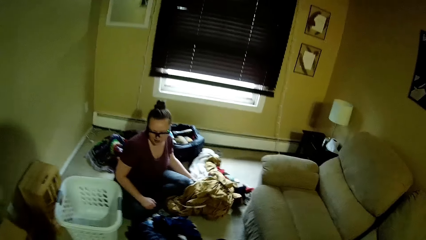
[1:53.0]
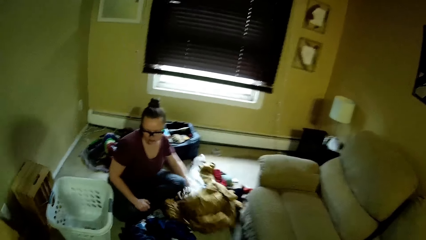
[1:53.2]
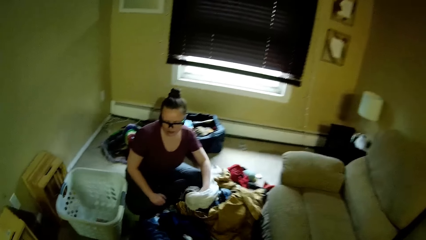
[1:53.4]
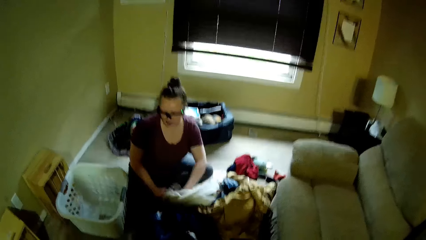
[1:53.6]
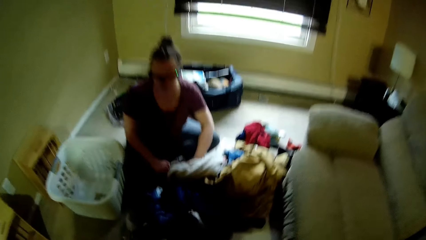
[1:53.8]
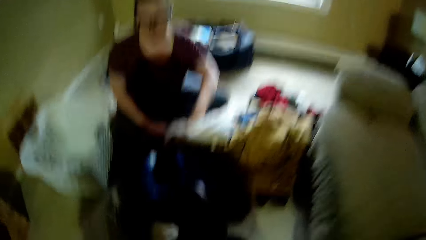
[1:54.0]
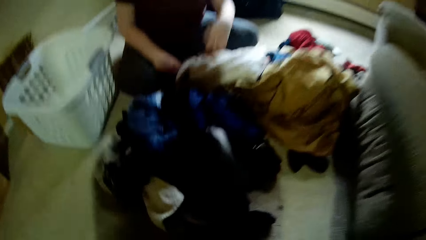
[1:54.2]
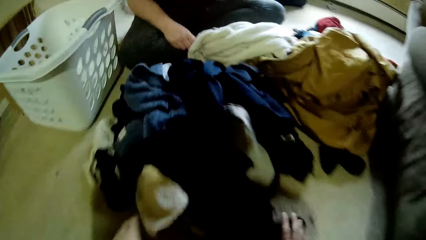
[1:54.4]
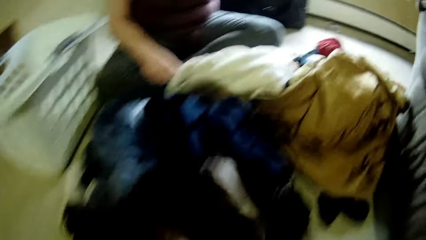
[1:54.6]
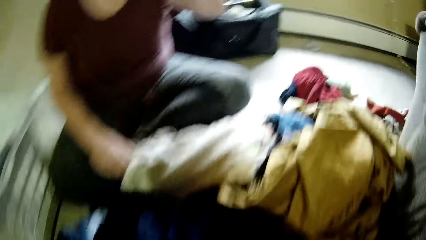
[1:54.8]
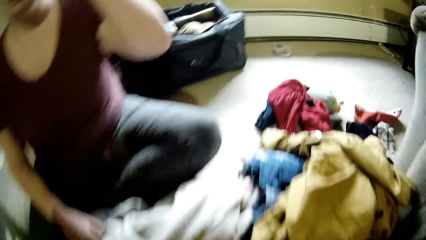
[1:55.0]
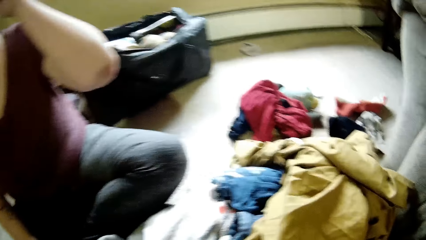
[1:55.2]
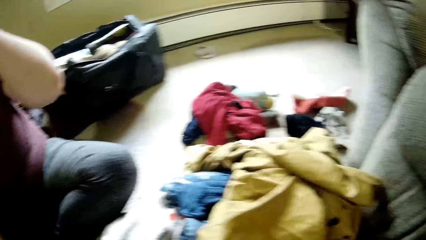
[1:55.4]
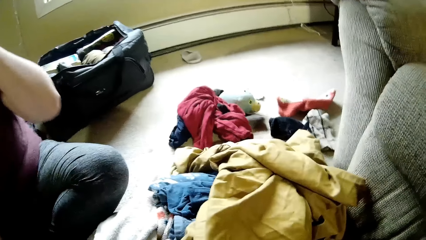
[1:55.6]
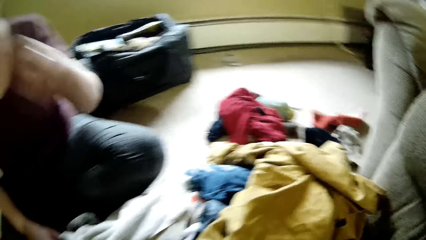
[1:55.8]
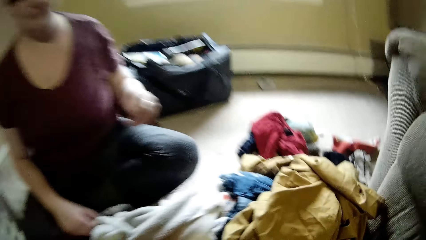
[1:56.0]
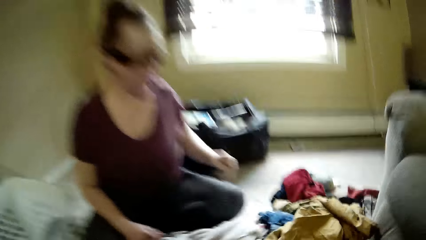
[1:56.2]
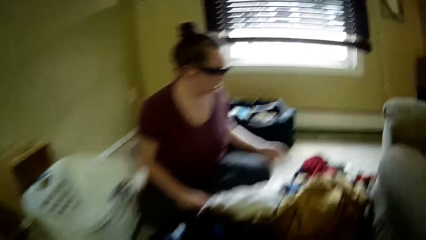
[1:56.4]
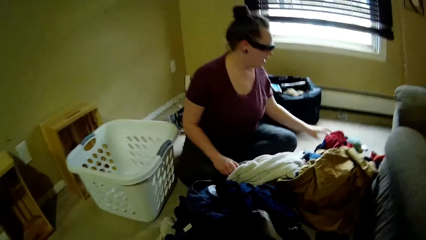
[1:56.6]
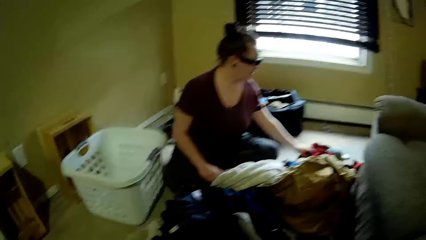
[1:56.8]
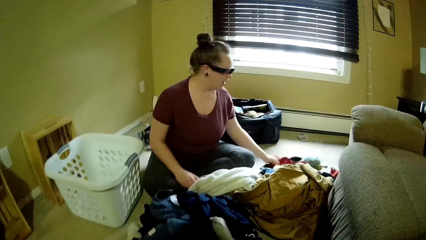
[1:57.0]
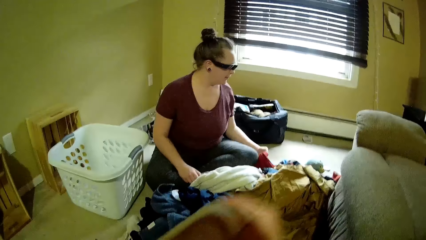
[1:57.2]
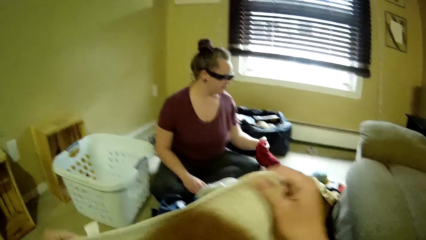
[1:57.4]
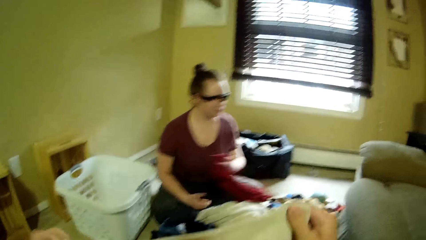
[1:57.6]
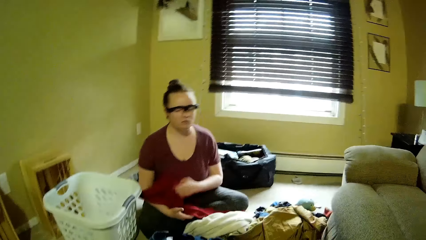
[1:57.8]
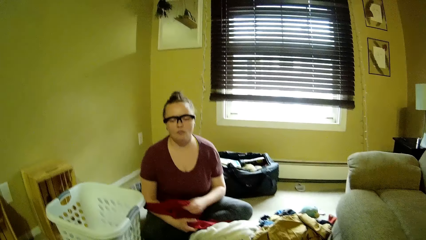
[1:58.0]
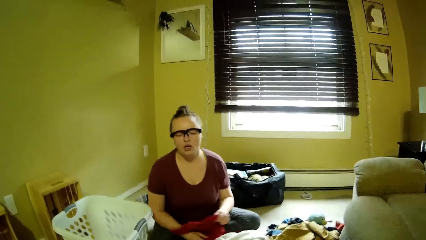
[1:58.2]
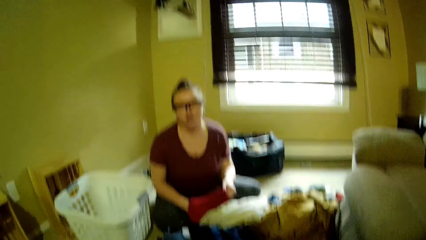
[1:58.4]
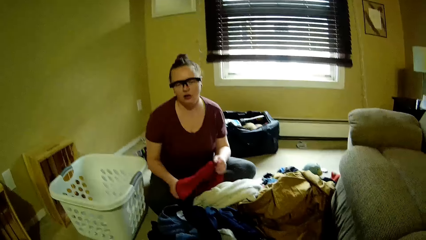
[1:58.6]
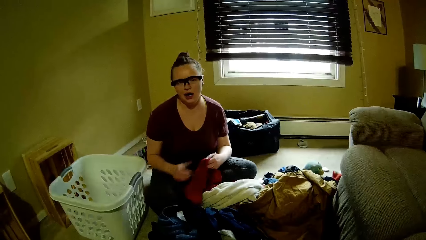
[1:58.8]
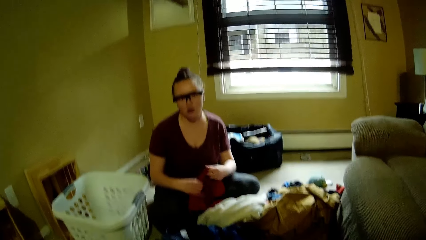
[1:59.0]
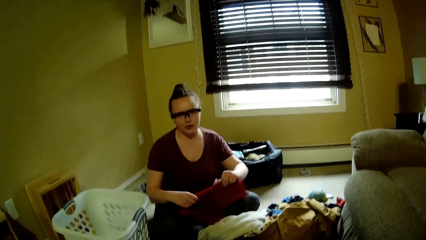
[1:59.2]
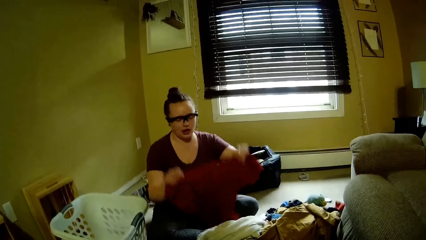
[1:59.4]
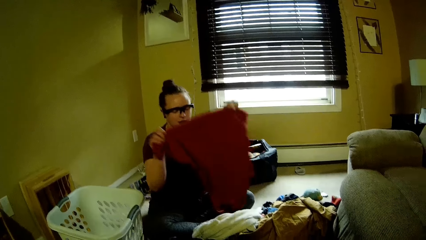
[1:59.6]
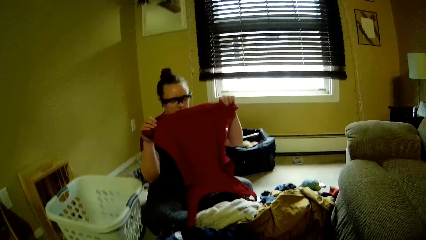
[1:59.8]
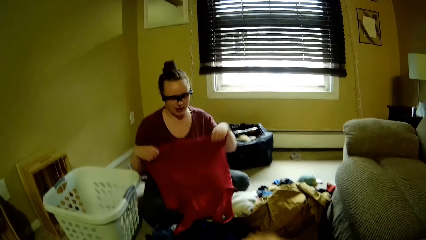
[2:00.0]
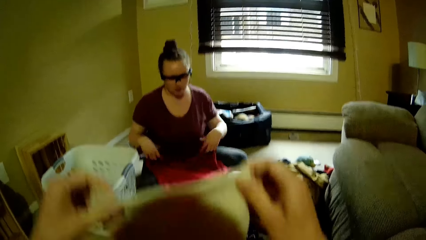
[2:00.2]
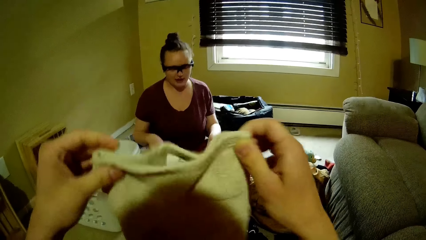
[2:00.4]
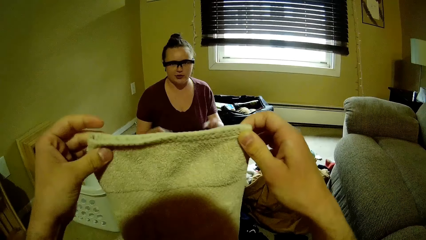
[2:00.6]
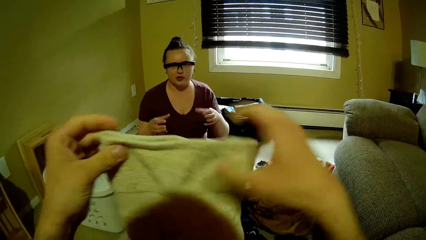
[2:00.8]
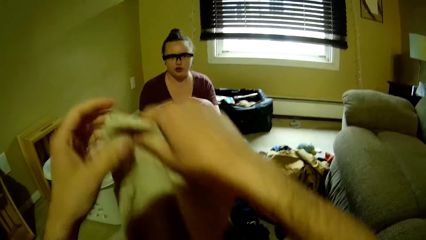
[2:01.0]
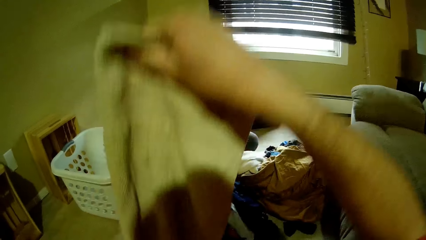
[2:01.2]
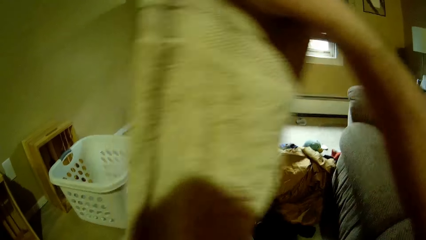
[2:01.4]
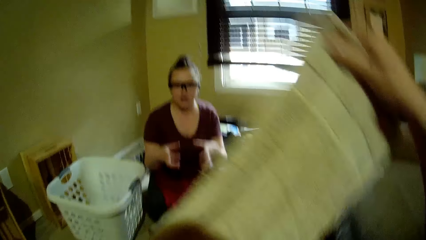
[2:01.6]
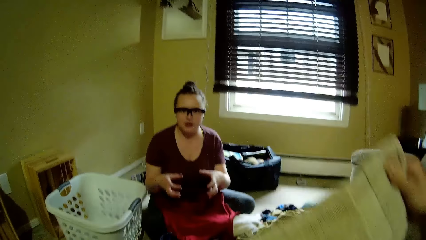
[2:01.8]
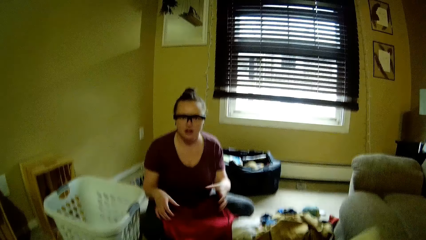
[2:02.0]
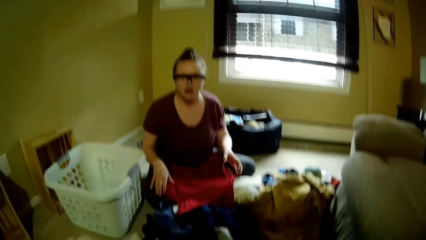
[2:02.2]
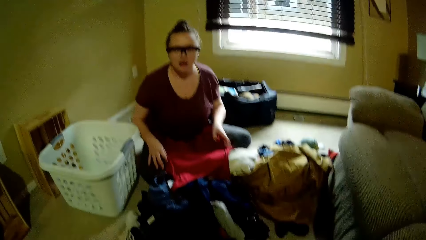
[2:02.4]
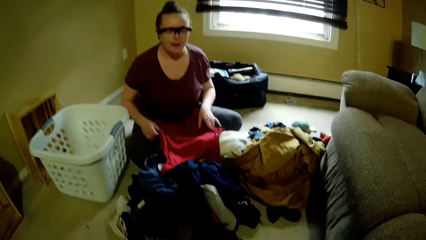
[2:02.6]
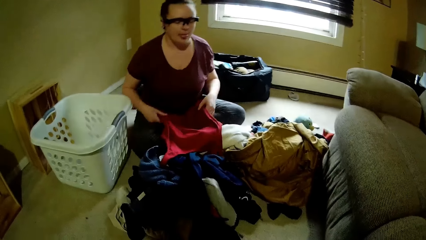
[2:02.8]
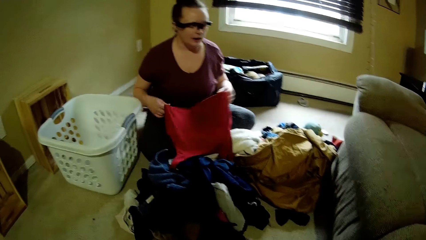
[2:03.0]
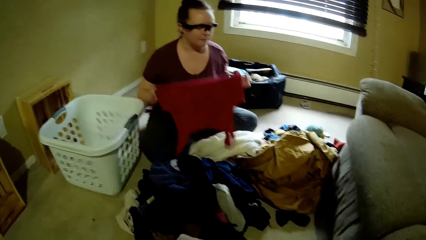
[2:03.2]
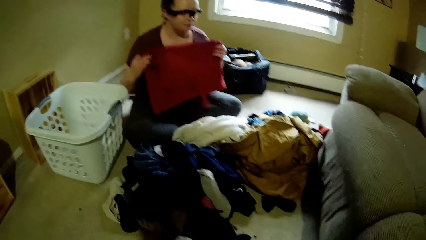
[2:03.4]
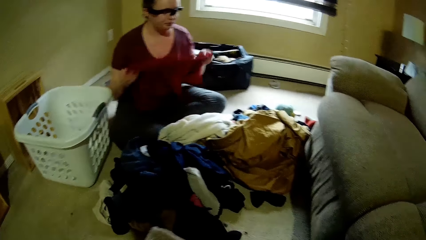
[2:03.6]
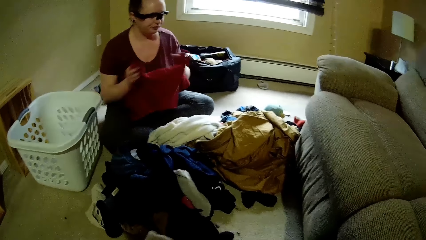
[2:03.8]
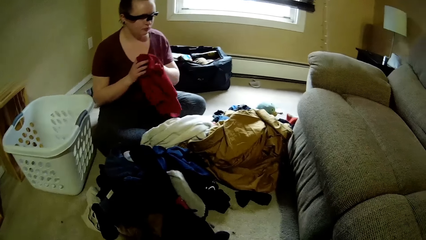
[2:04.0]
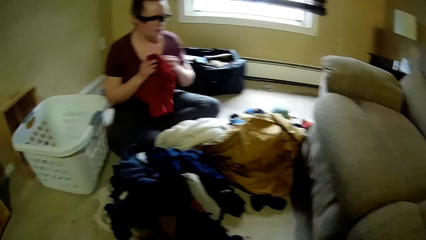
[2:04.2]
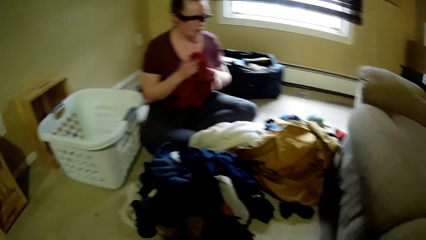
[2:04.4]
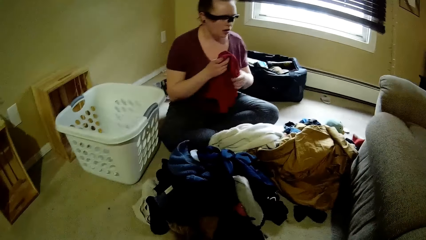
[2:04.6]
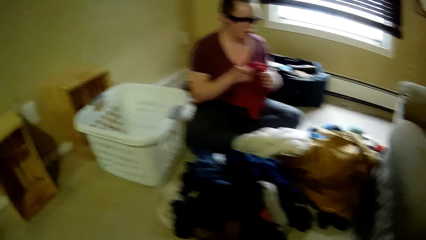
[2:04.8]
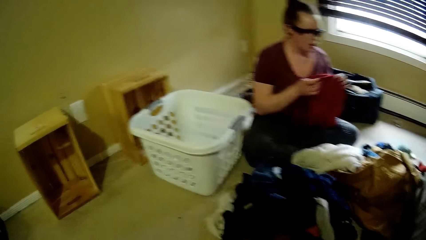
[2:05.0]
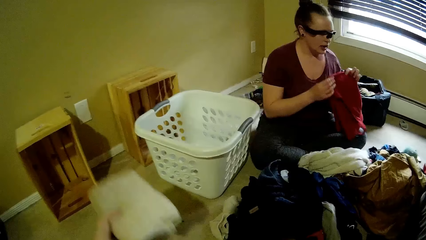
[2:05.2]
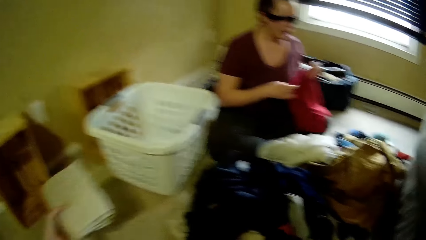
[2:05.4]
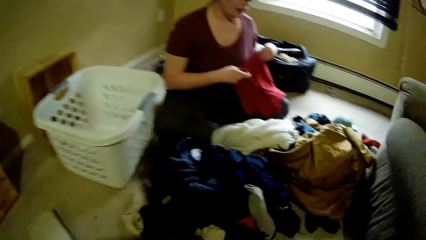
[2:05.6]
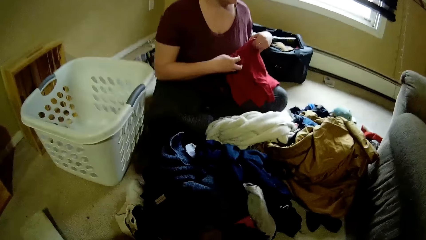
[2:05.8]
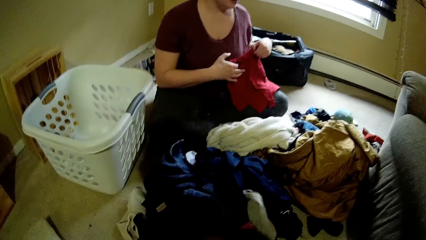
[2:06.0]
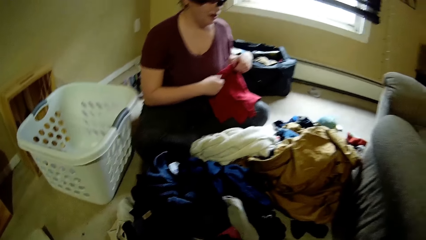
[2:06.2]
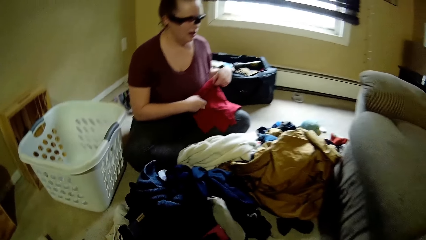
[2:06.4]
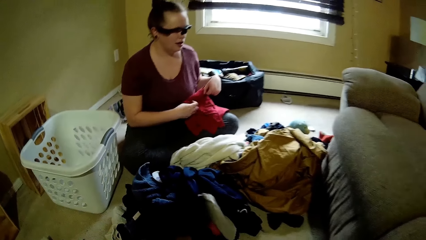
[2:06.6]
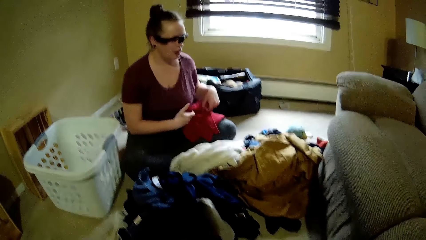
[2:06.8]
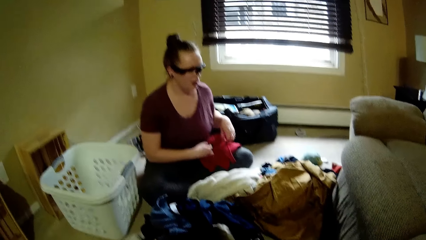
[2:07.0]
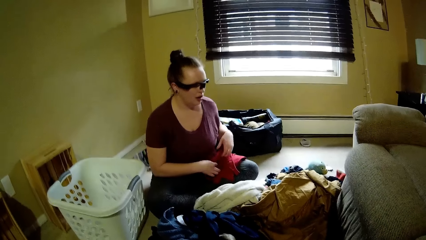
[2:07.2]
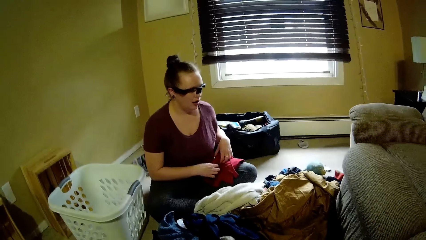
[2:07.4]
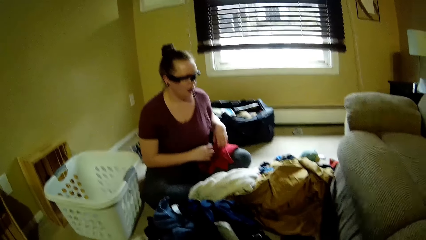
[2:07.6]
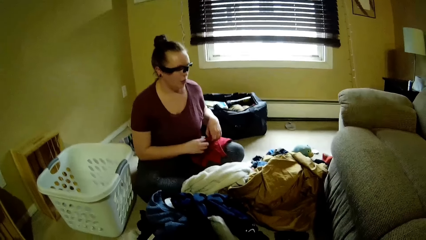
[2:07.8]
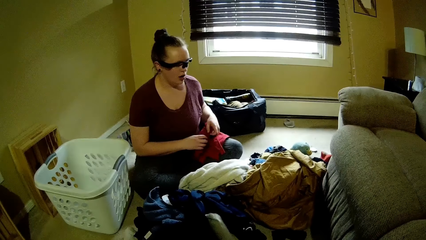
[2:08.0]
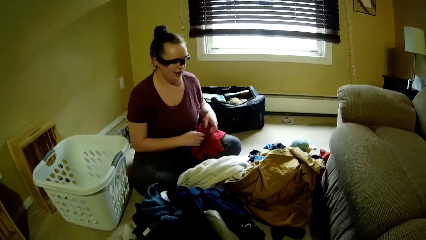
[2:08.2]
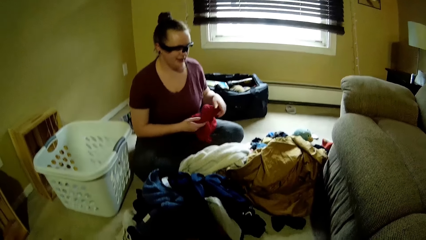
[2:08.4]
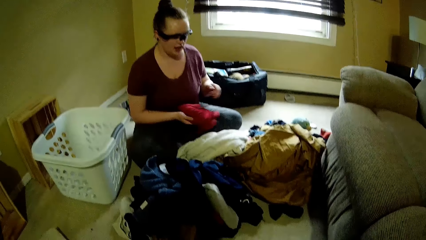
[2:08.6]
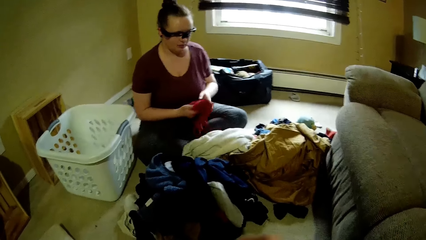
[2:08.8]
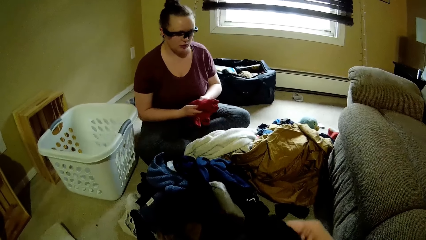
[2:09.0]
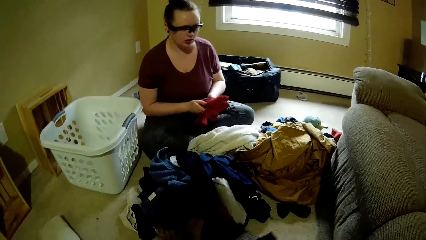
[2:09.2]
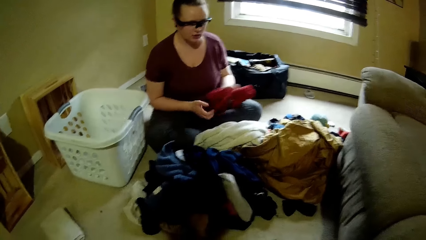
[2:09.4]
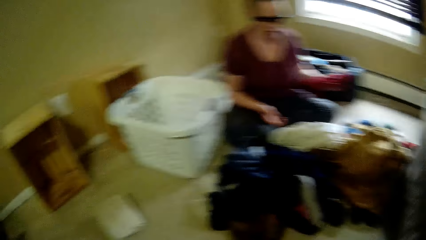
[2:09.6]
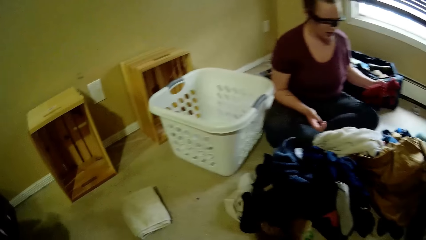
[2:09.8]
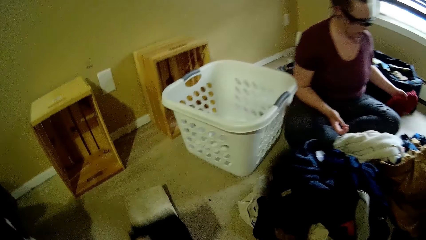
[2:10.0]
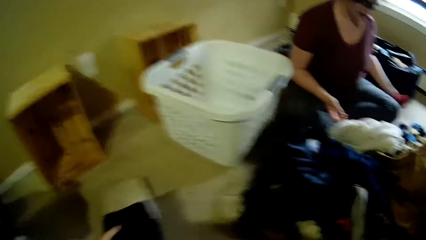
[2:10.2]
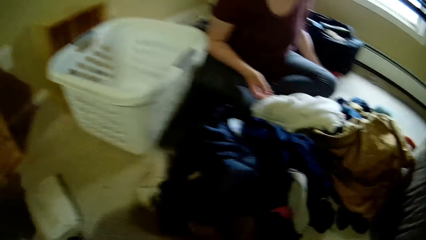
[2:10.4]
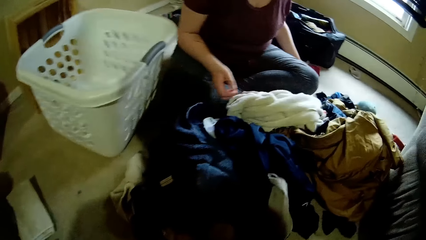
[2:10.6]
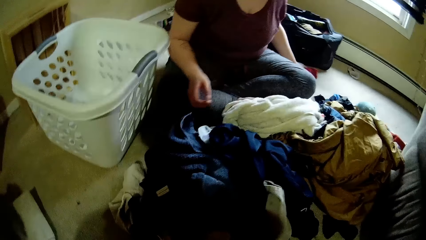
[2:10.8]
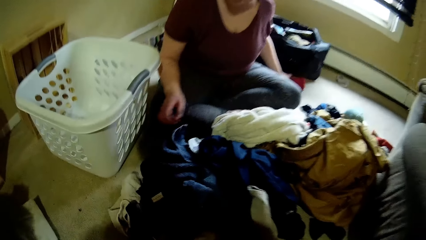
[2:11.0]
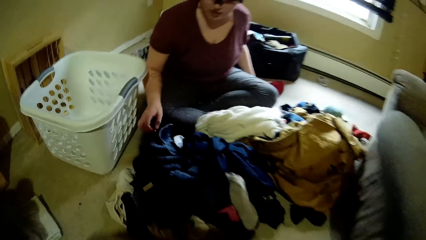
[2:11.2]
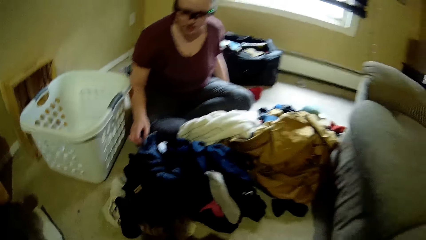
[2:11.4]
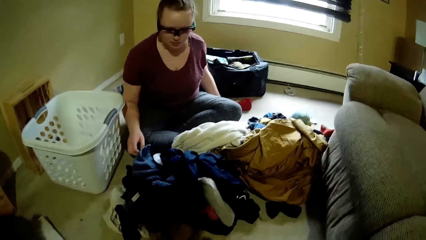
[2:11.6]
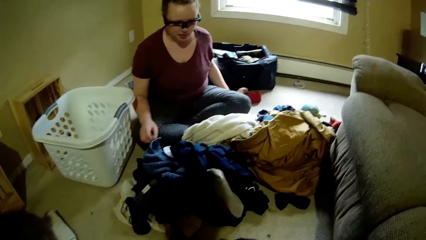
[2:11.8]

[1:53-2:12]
The woman shifts a cloth with her left hand. The camera wearer converses with the woman. The woman picks a red cloth from the floor with her left hand. The woman holds the red cloth from the floor with both hands and lifts the cloth. The camera wearer holds a cream cloth with both hands. He lifts clothes. The woman picks the red cloth from her lap with both hands and folds the red cloth with both hands. The camera wearer drops the cloth on the floor with his left hand. He picks a black cloth with his right hand. He drops the black cloth on the floor. The woman drops the red cloth on the floor with her left hand. The camera wearer picks the black cloth from the floor.
